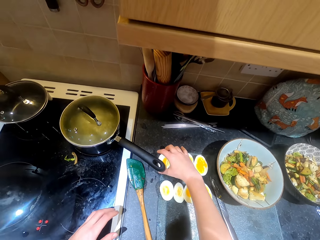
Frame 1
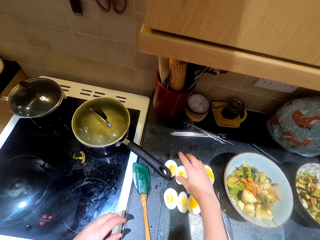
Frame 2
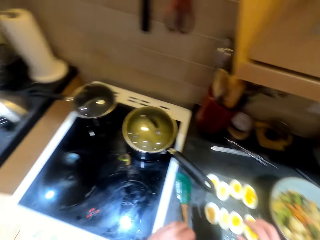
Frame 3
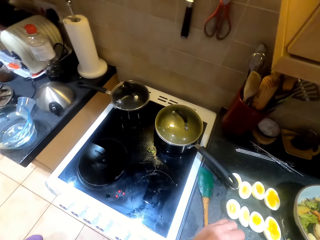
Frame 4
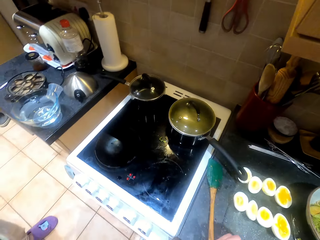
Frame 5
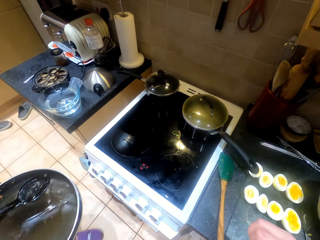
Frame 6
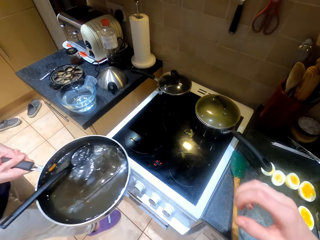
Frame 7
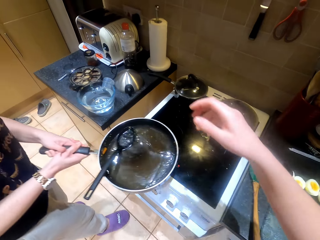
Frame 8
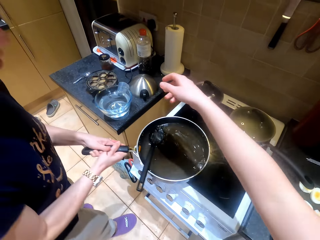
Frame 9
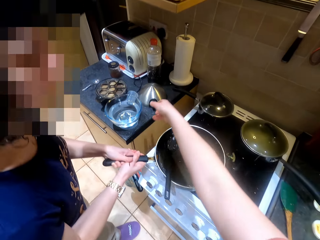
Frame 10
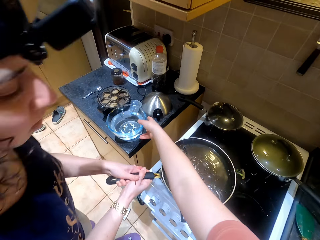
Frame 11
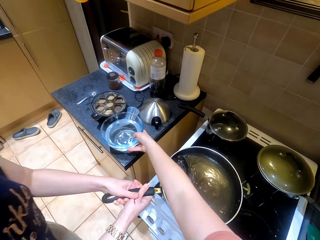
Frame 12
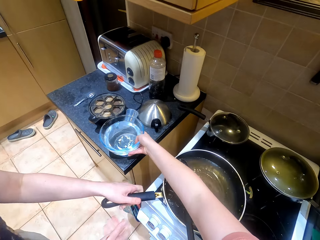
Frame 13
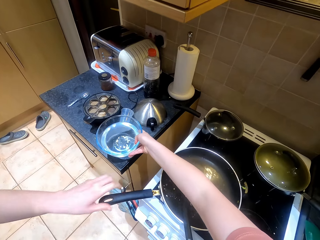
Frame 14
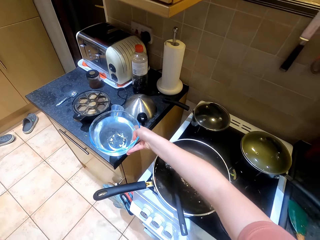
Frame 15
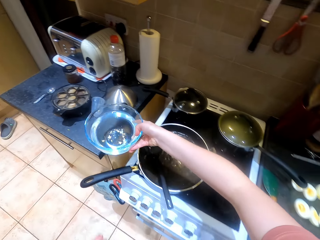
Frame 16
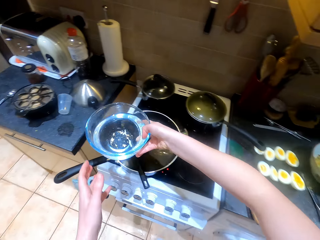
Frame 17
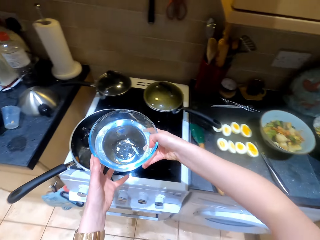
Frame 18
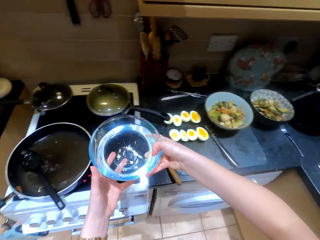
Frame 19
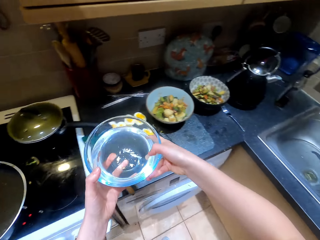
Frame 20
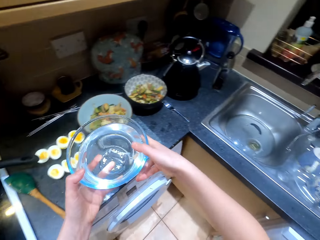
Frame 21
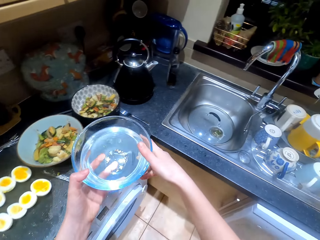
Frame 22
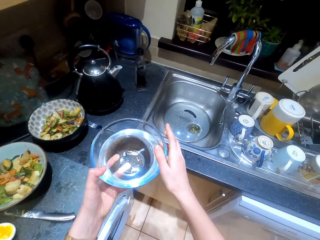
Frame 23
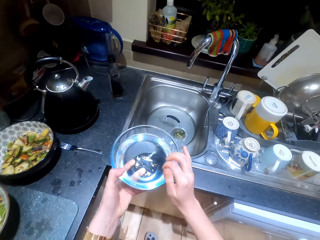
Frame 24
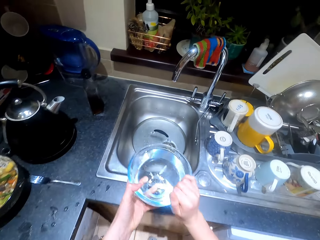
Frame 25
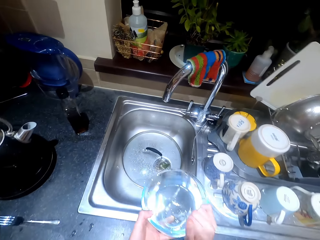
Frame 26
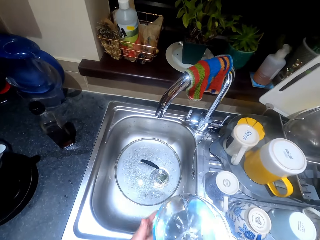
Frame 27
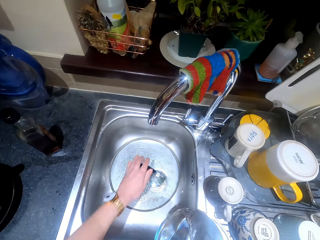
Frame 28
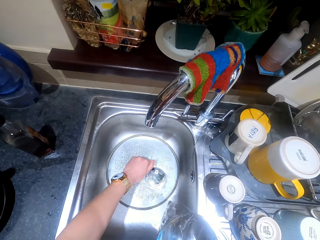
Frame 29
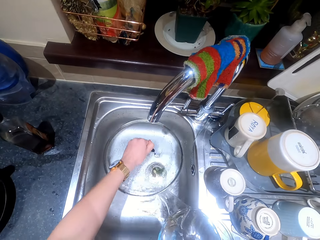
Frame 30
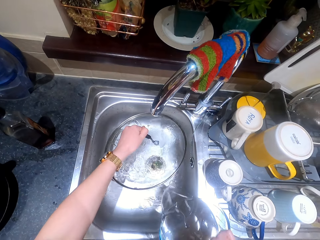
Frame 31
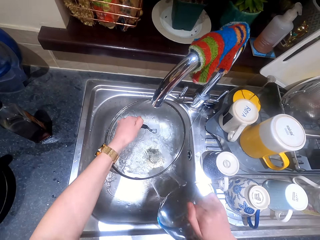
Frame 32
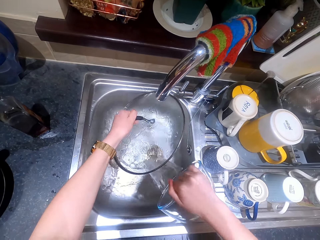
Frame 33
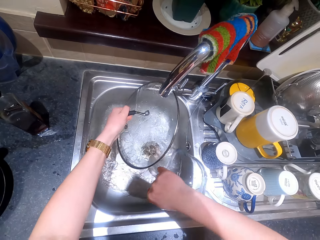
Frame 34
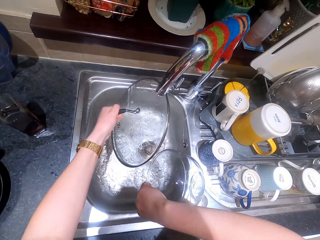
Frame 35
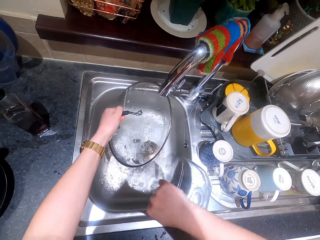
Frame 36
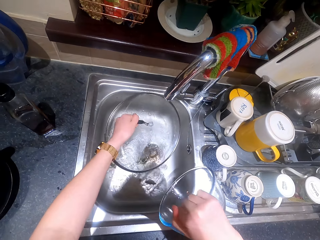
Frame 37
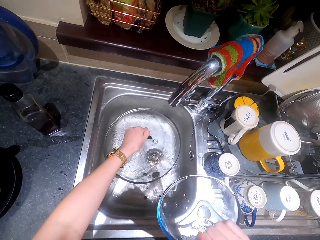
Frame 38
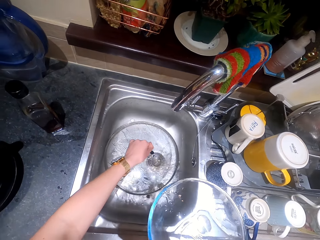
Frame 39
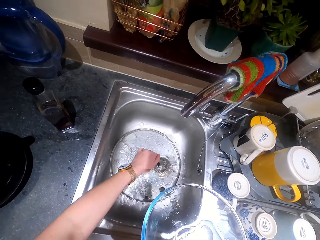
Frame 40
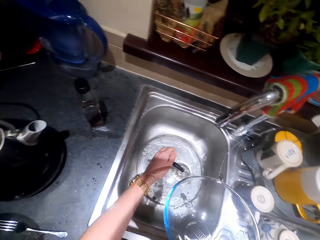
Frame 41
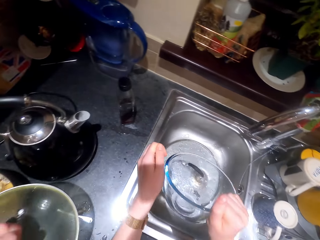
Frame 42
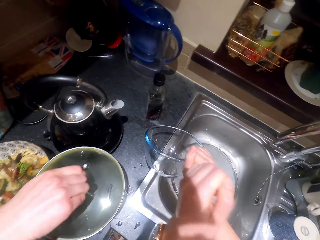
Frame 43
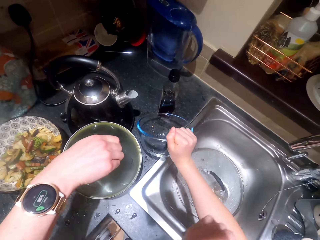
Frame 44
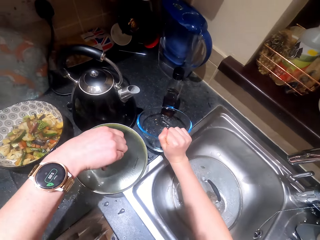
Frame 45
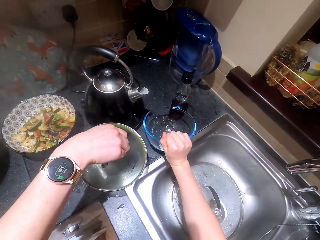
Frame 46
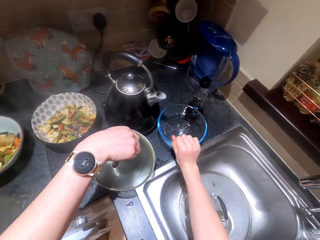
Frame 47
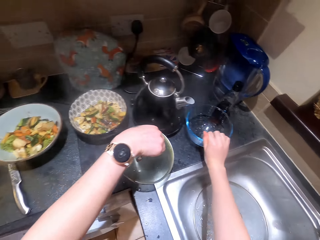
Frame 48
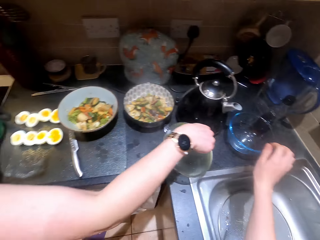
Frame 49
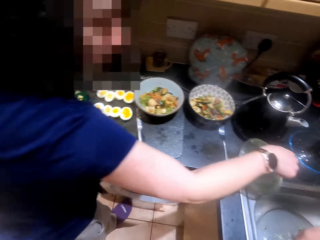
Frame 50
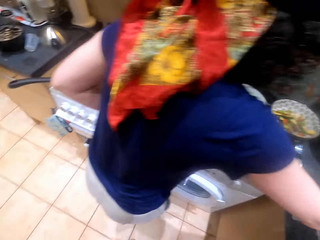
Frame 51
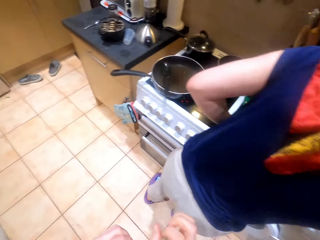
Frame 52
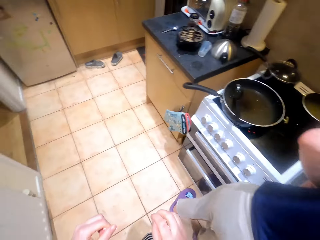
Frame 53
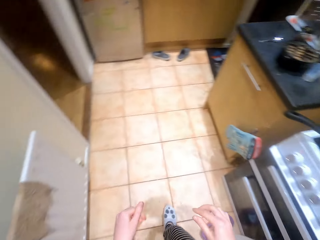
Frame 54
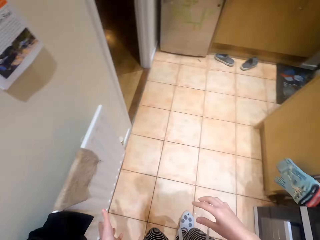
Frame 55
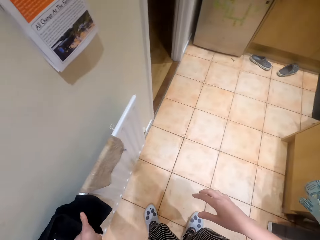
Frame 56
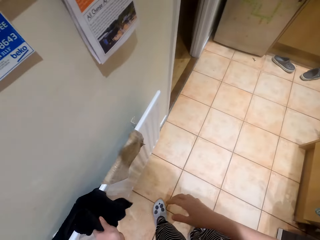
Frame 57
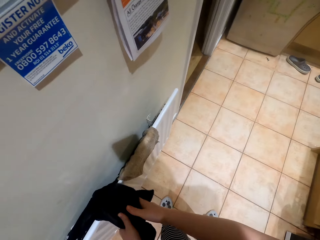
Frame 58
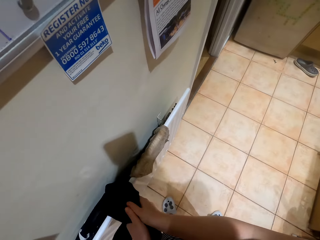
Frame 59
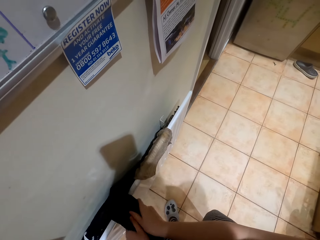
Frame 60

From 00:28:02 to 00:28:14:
The camera wearer moves in the kitchen. A person places the cooking pan on the cooker. The camera wearer picks up a bowl of water. The person moves in the kitchen. The camera wearer holds the bowl with both hands. They move in the kitchen. They pick up a lid of the bowl. They pour water in the sink. They place the lid in the sink. They place the bowl on the countertop. The person places a lid on the countertop. The camera wearer moves in the kitchen. They wipe the hands.

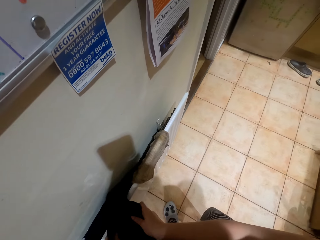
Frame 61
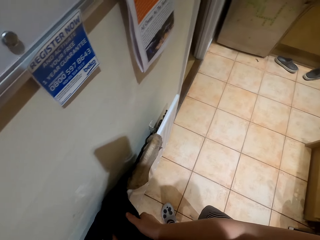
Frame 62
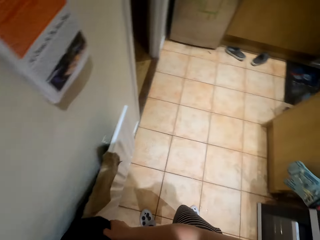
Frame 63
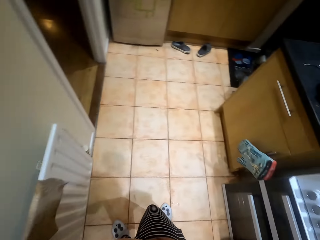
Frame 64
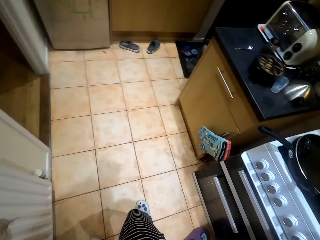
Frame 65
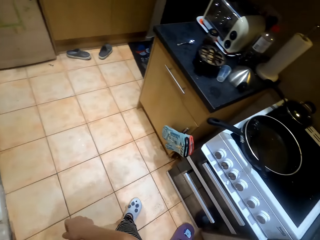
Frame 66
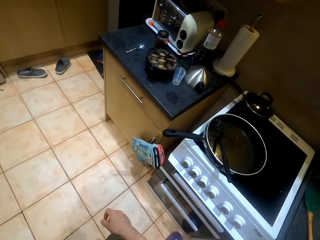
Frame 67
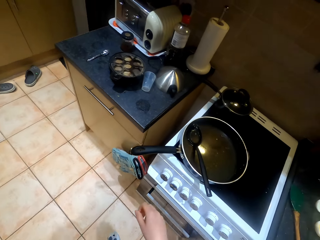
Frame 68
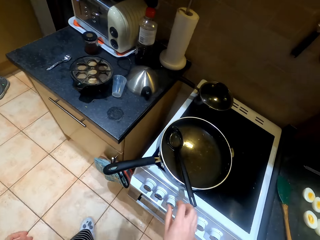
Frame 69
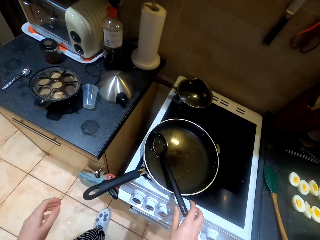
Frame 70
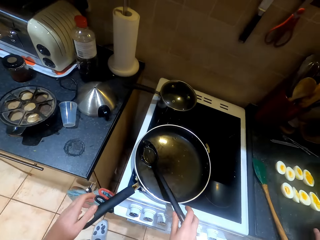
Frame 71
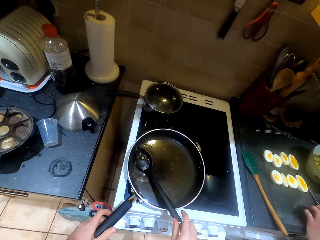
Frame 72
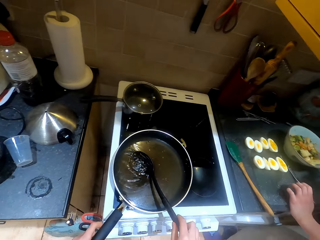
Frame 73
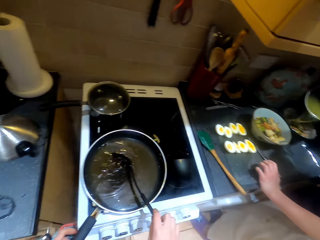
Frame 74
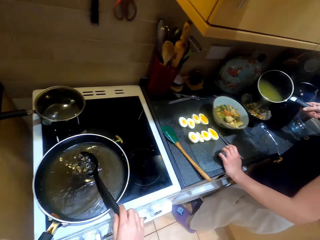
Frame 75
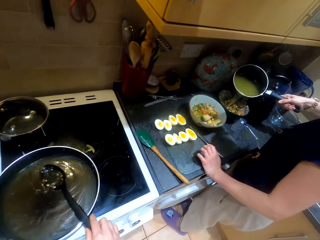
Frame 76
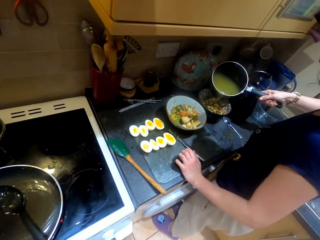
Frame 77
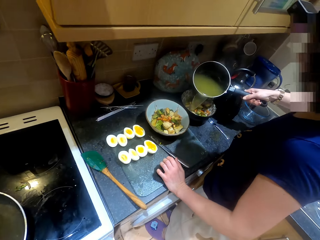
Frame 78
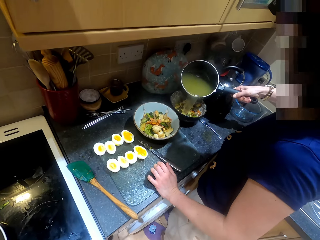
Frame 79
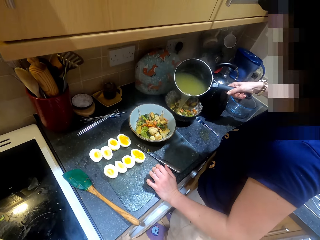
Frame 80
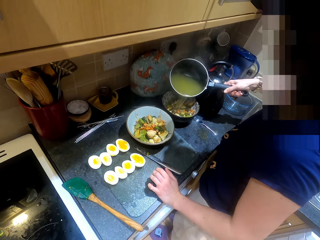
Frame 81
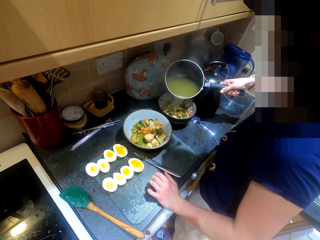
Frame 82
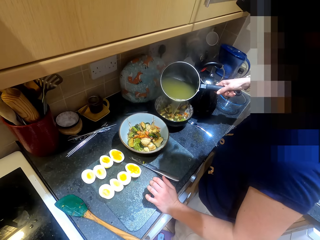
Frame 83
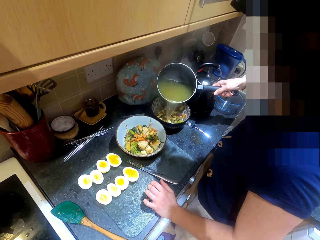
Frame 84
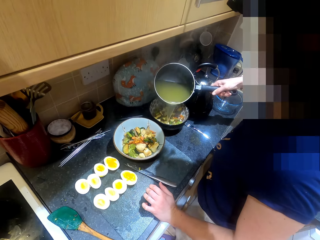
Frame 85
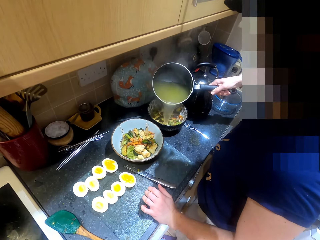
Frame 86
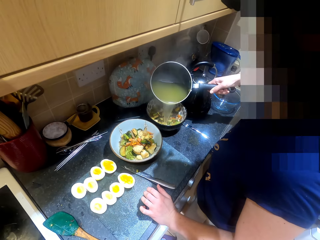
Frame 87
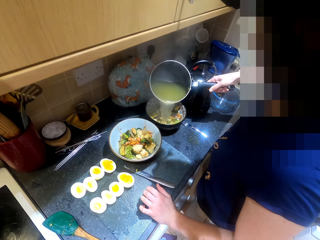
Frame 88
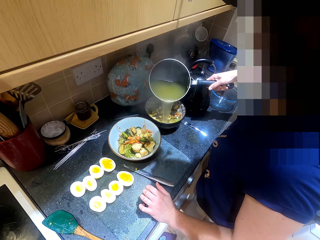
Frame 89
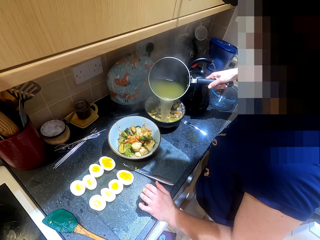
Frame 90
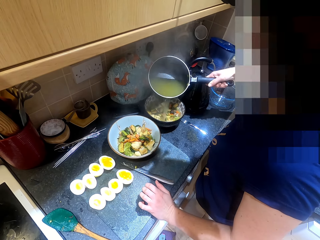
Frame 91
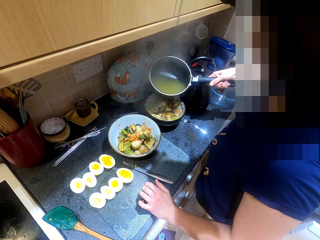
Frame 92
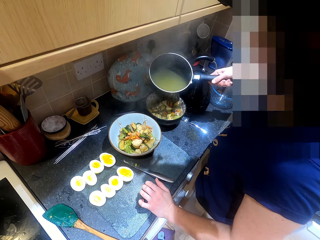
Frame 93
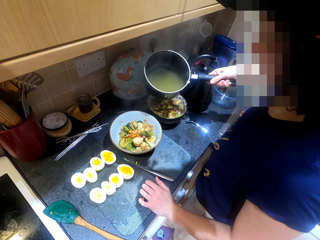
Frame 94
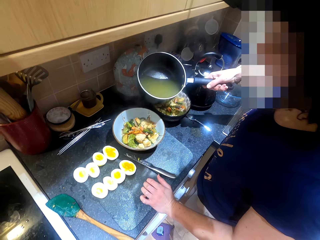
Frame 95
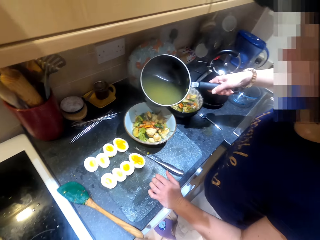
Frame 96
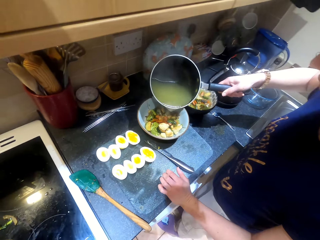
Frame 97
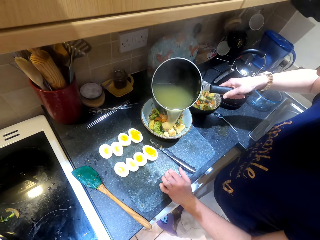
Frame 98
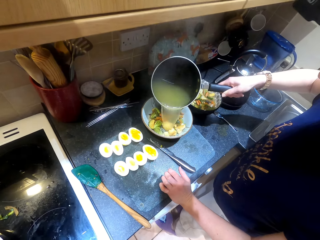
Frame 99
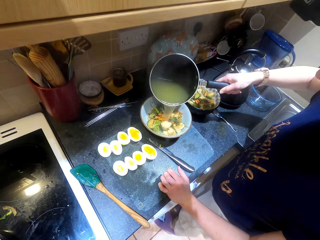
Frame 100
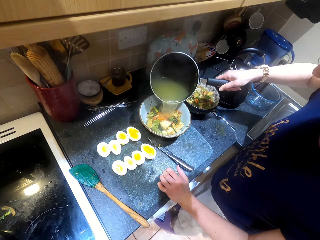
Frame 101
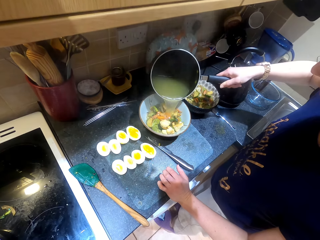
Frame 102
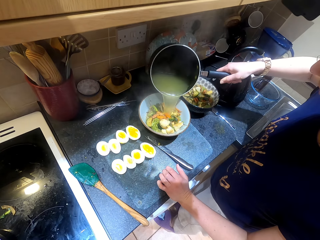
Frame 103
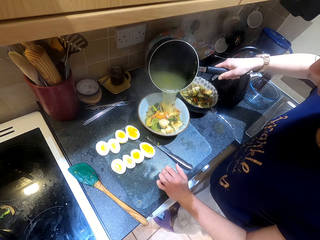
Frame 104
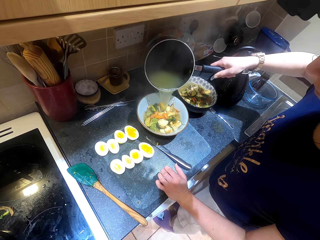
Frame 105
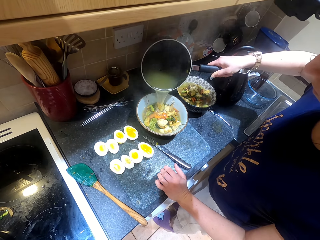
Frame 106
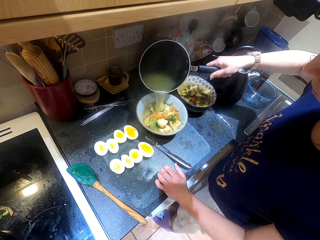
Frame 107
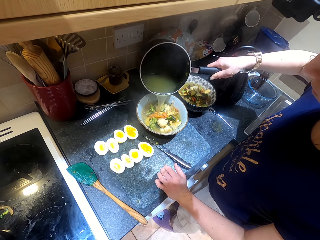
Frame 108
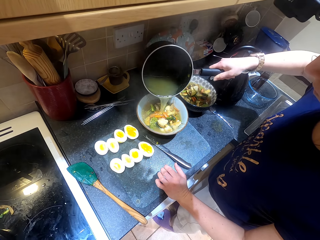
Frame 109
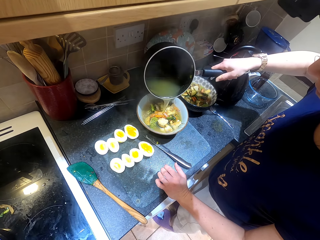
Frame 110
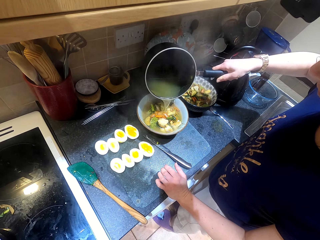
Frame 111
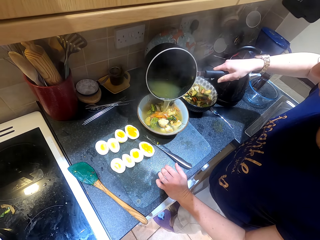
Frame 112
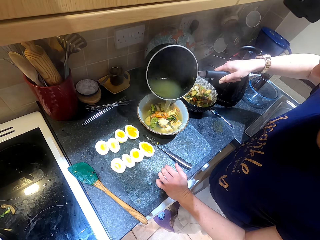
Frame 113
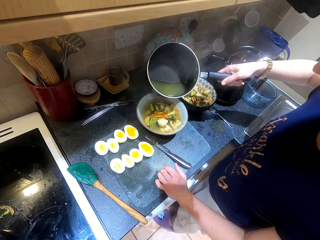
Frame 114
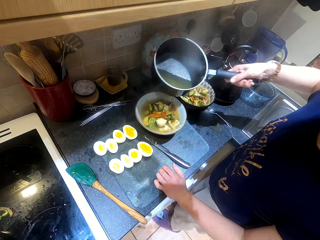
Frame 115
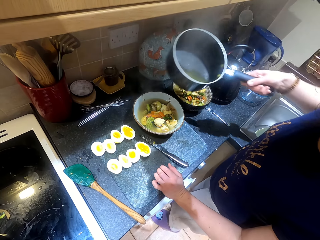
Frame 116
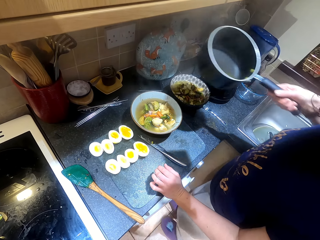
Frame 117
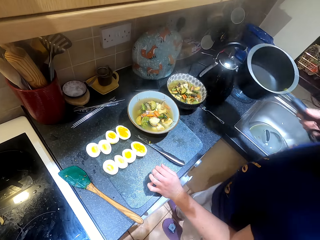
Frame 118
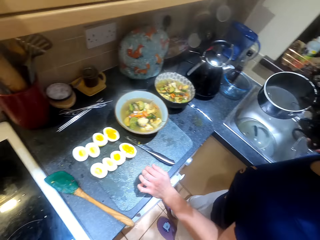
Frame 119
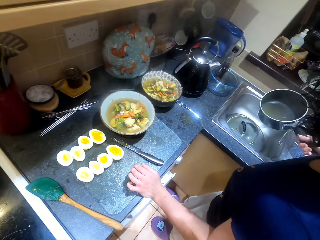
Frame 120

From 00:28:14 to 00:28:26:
The camera wearer moves in the kitchen. They hold the serving spoon and hold the cooking pan. A person pours soup on the plate. The camera wearer looks around the kitchen.
